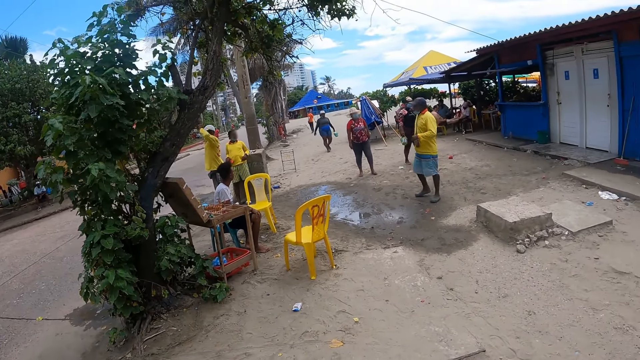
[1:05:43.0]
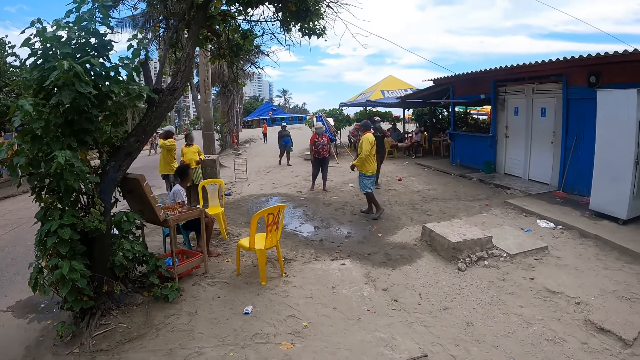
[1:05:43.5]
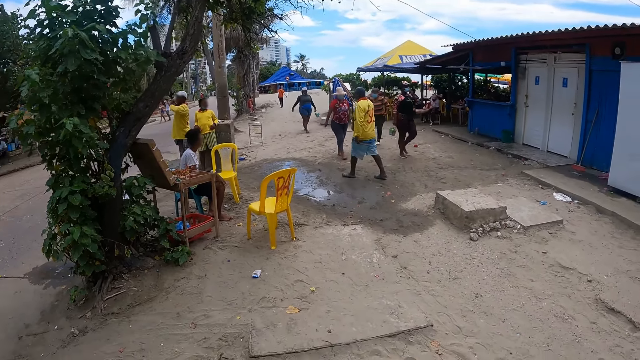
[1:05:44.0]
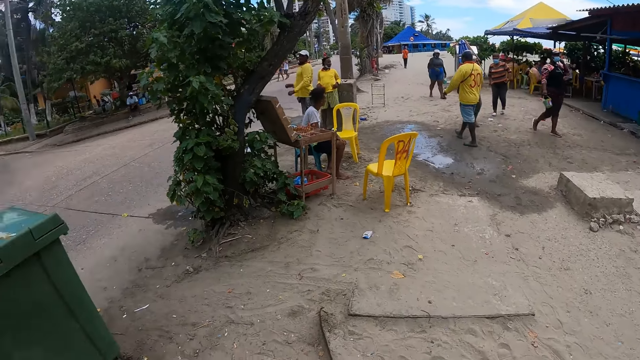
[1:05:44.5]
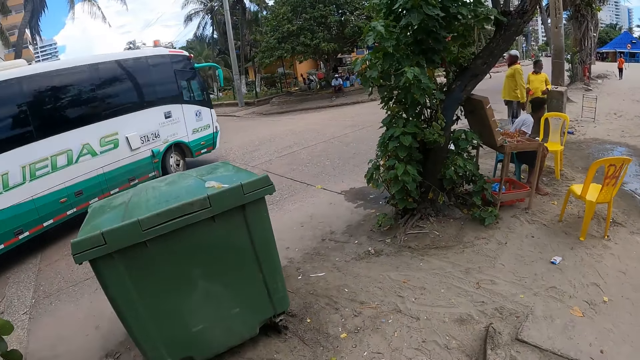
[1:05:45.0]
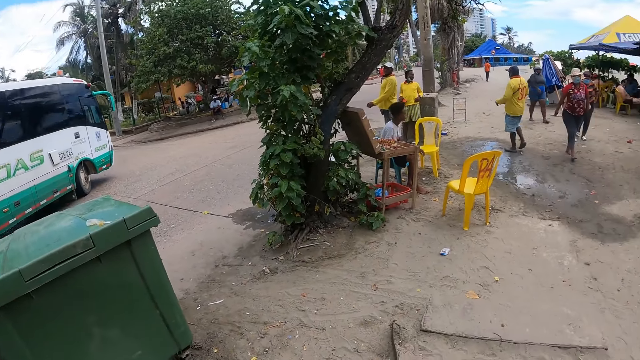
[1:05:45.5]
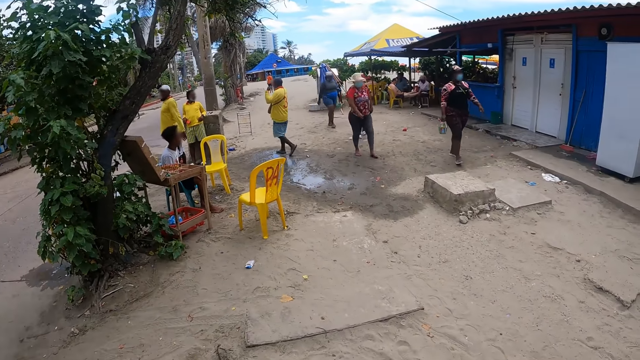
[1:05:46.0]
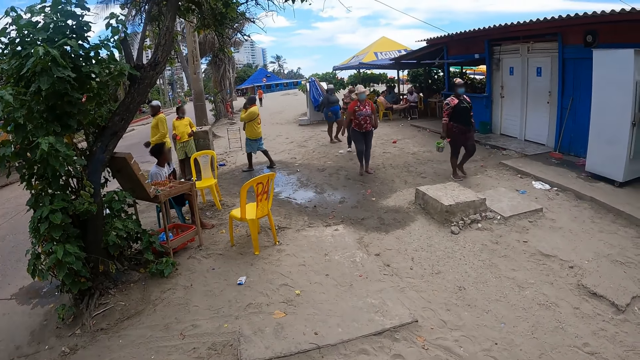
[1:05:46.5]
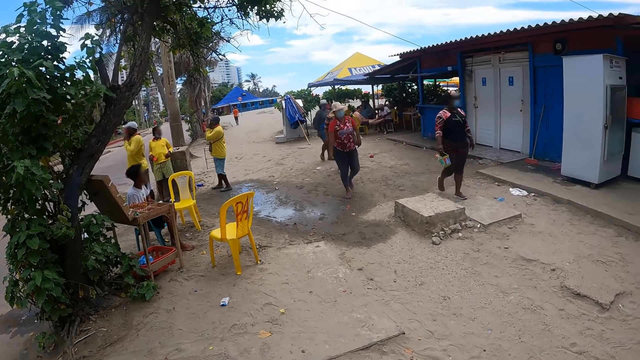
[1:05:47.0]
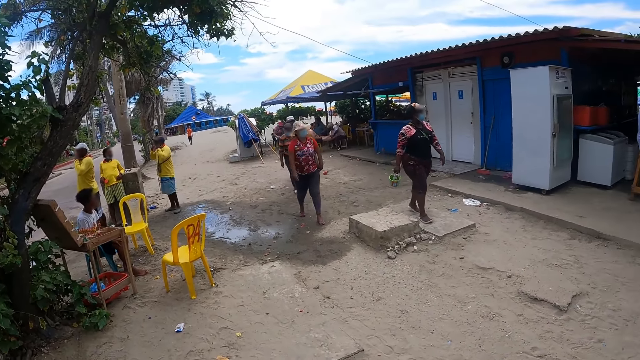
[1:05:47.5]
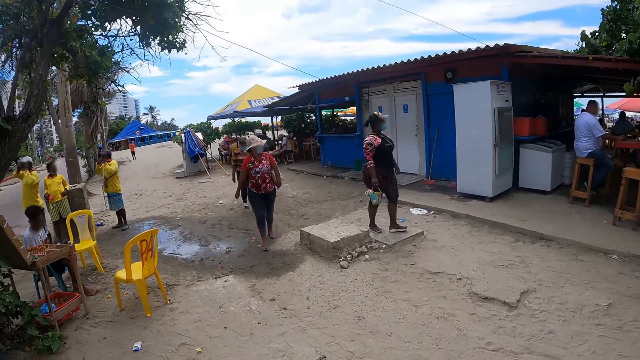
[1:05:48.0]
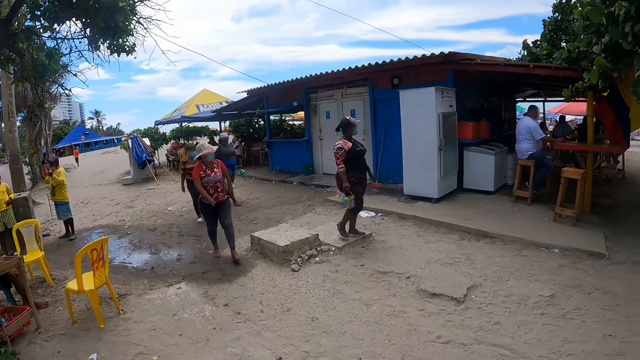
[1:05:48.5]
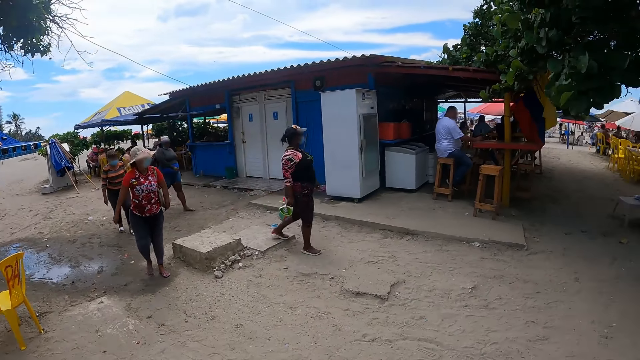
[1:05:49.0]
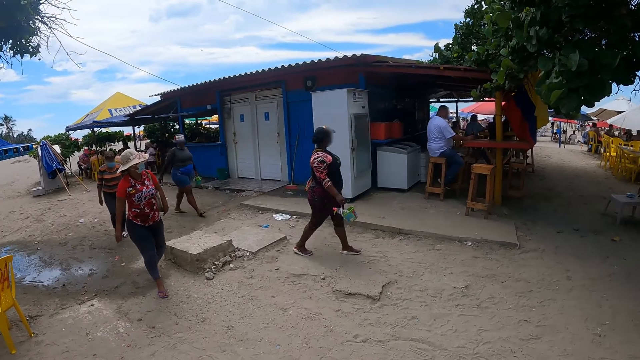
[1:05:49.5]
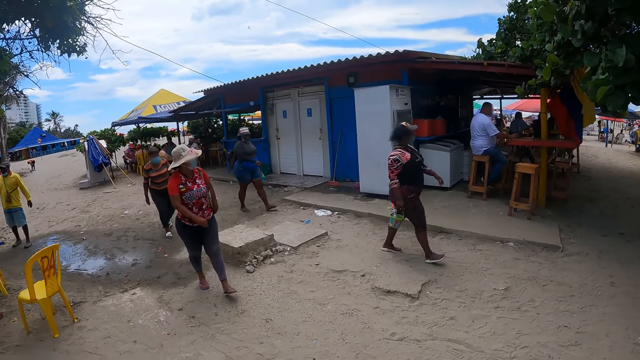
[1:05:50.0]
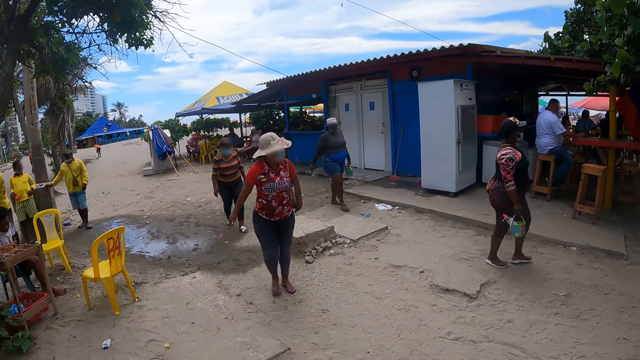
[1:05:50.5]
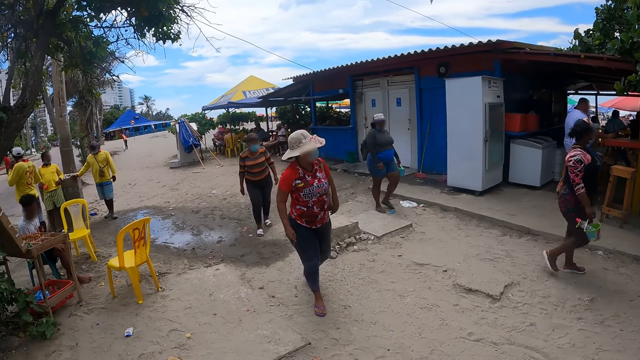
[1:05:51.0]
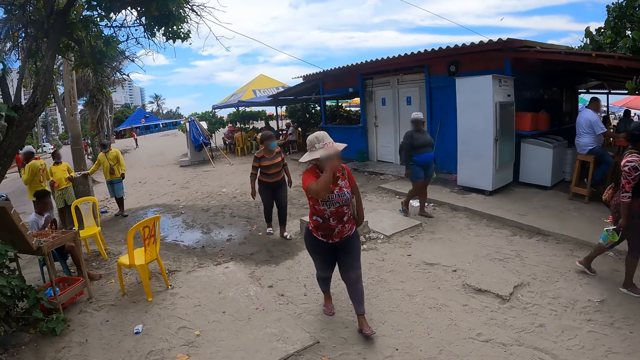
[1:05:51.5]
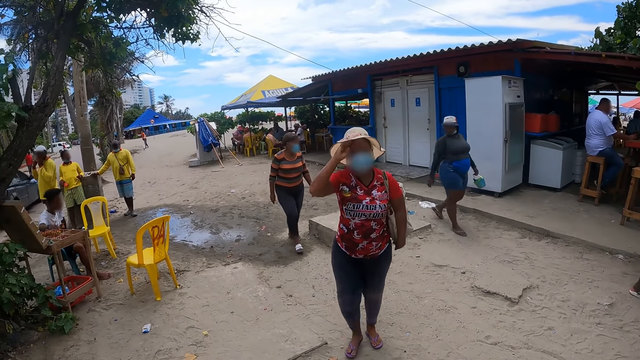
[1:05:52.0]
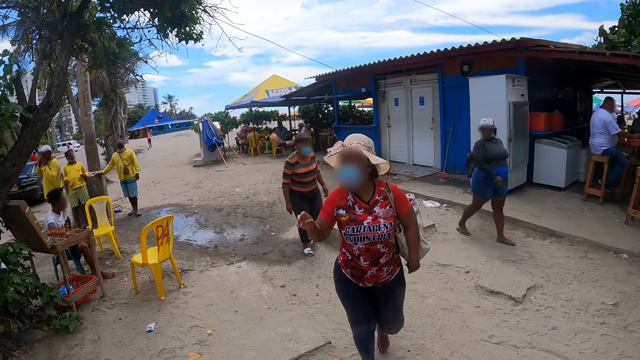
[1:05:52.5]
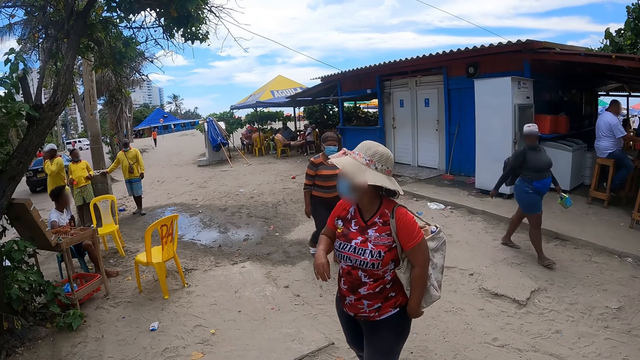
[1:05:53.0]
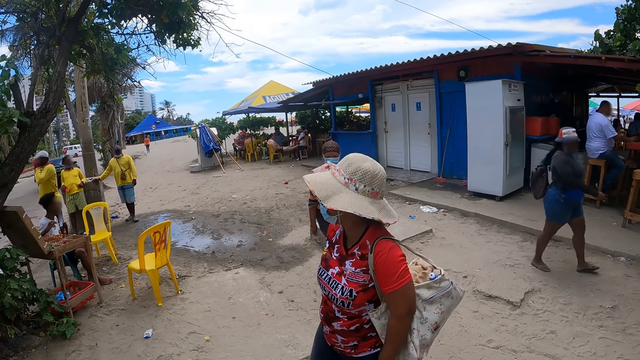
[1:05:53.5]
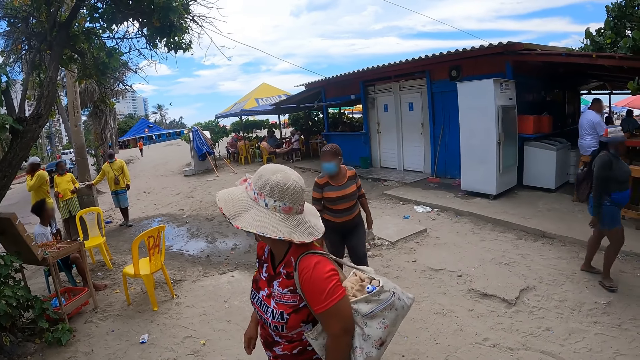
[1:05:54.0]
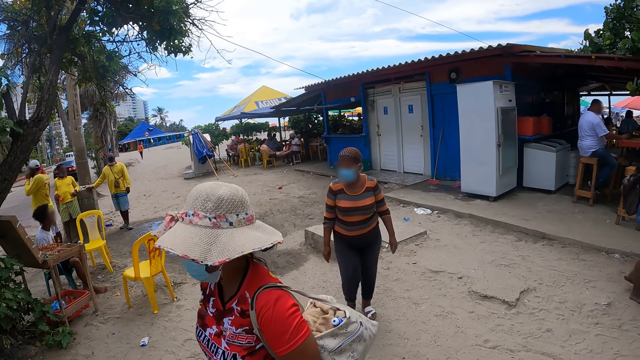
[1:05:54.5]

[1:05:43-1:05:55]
The camera wearer looks around the area. They stand on the pathway.

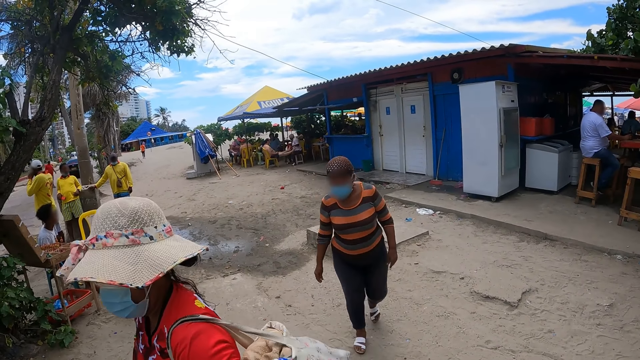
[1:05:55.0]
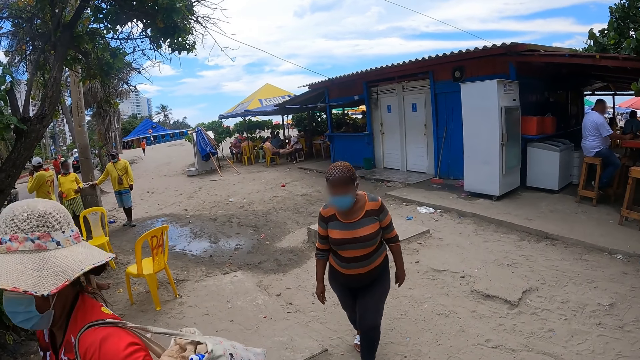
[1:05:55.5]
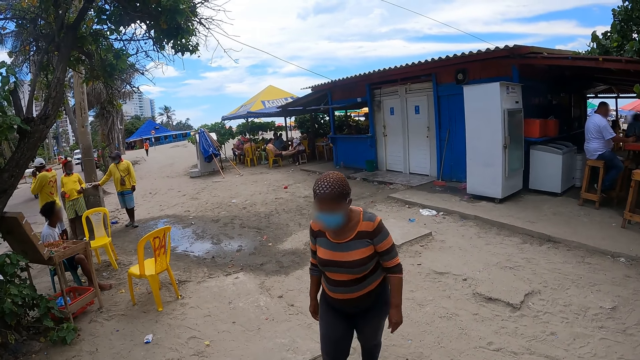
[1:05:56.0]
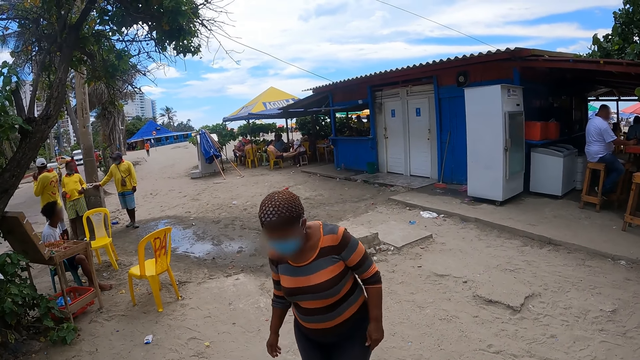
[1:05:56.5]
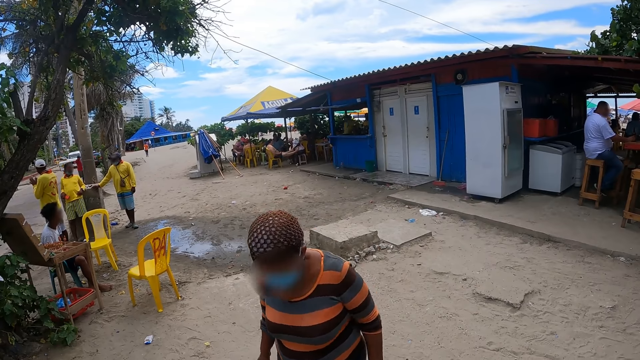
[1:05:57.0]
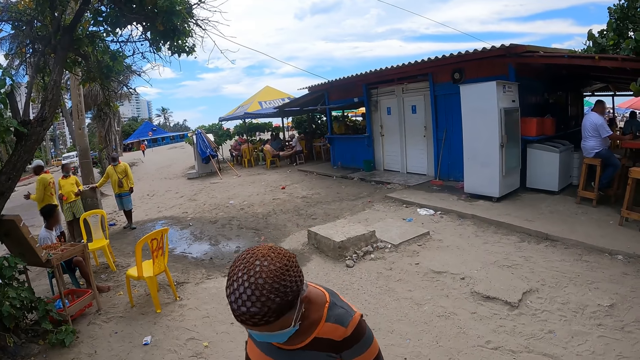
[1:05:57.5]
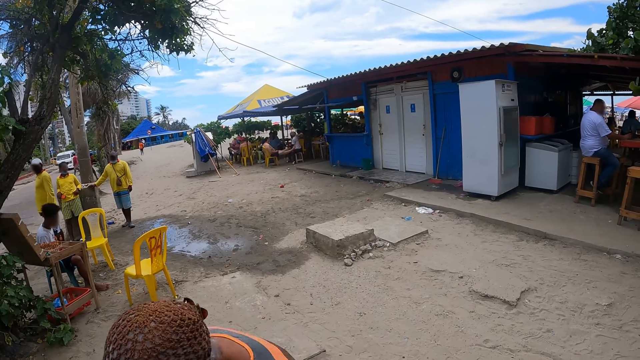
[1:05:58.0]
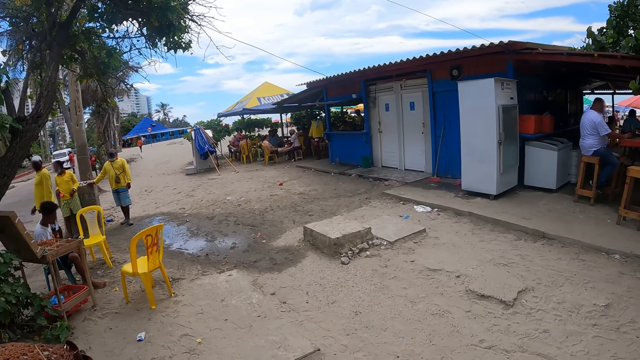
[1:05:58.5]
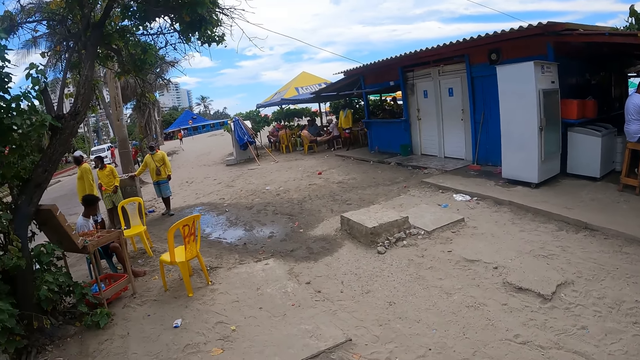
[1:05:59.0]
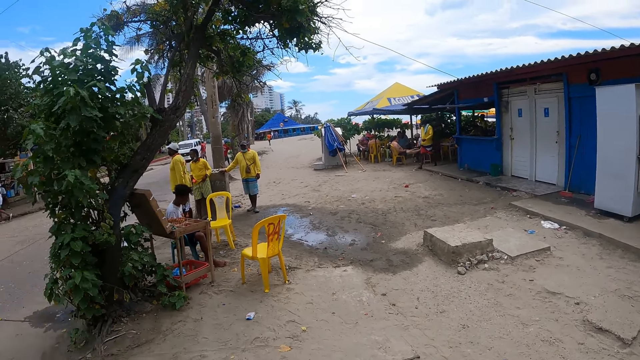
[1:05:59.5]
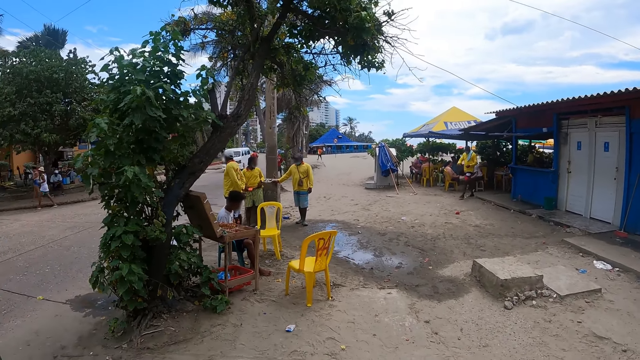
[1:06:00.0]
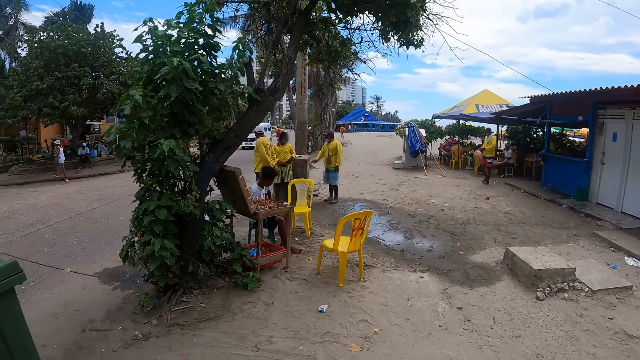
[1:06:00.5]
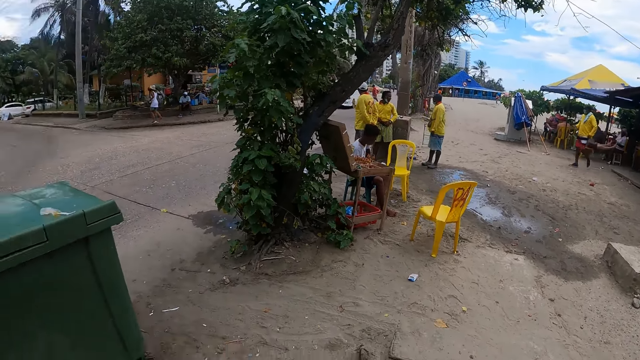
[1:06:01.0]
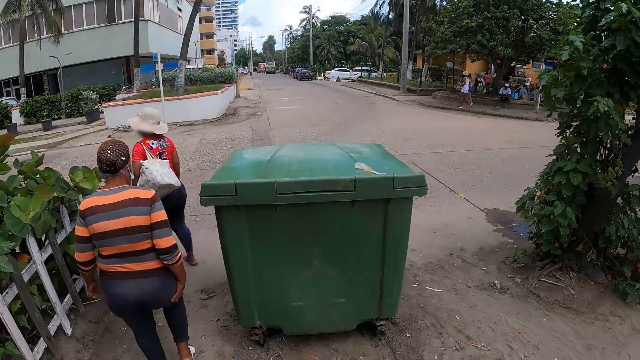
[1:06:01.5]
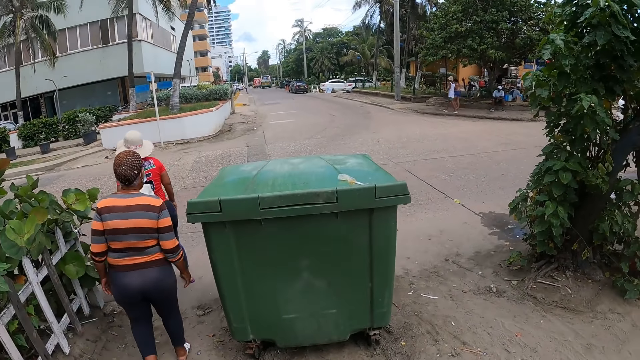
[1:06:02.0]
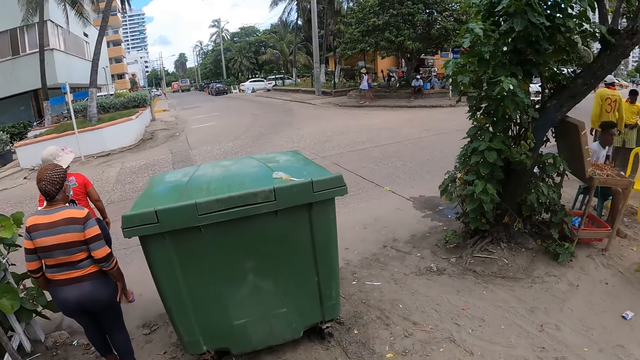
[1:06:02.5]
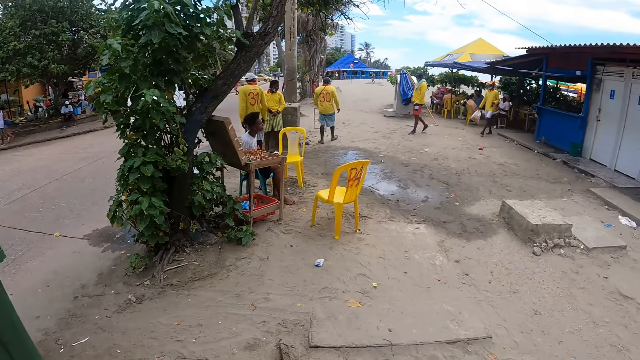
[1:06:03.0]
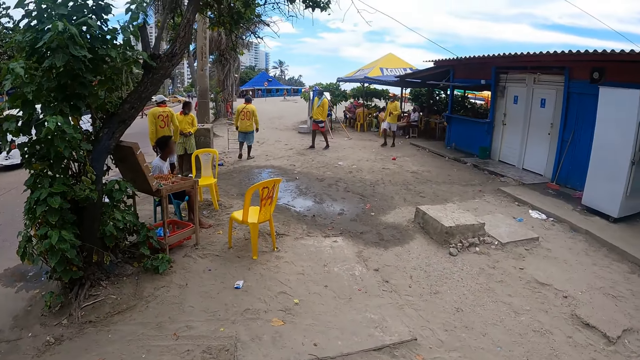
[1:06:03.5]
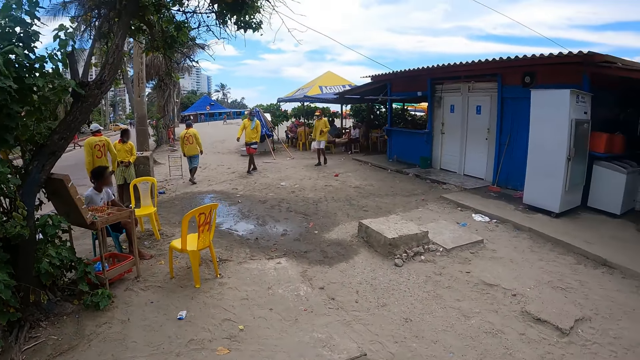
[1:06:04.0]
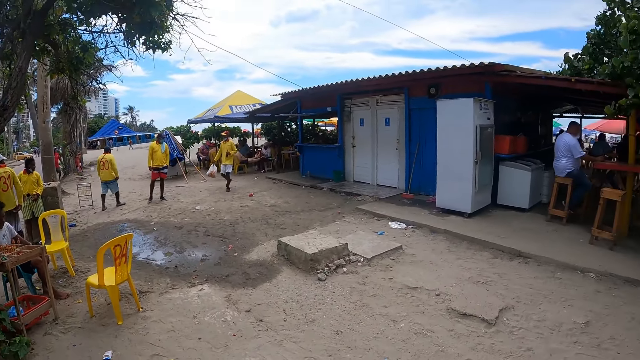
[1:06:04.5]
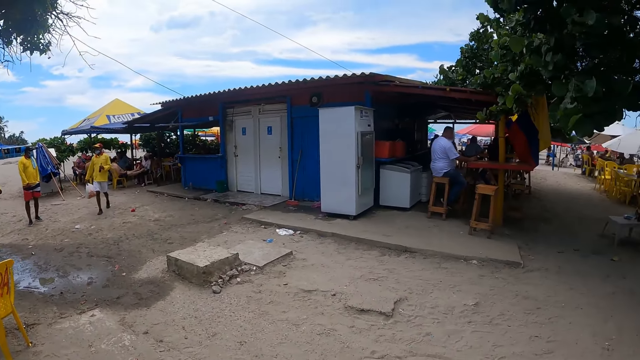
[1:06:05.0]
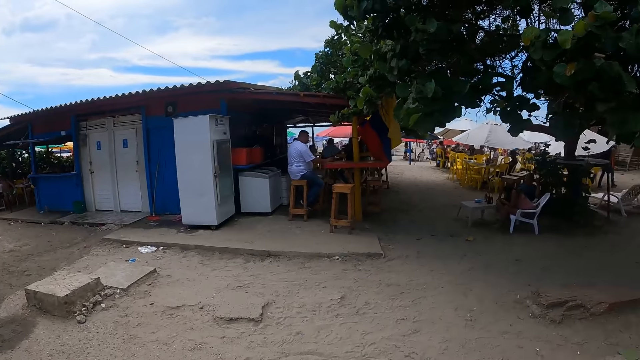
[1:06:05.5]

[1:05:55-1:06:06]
The camera wearer looks around.
